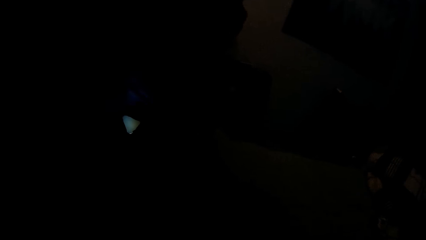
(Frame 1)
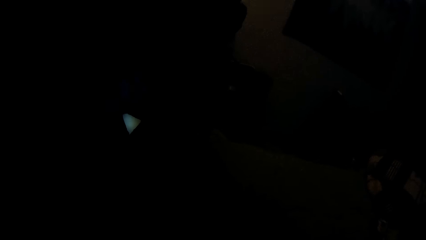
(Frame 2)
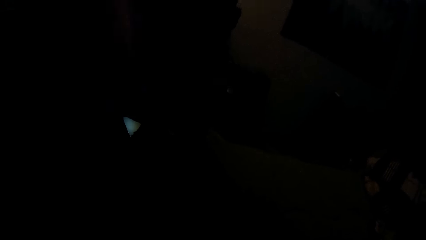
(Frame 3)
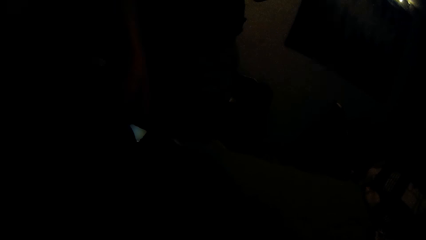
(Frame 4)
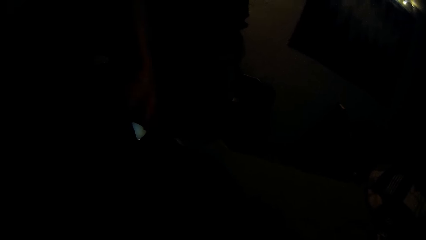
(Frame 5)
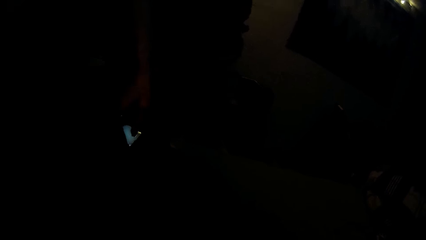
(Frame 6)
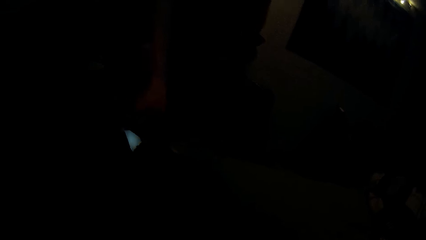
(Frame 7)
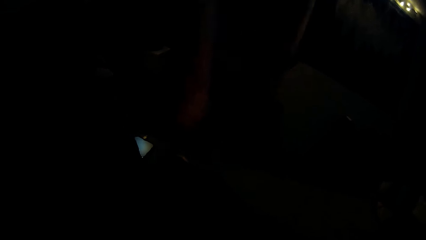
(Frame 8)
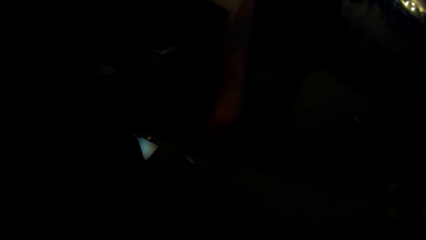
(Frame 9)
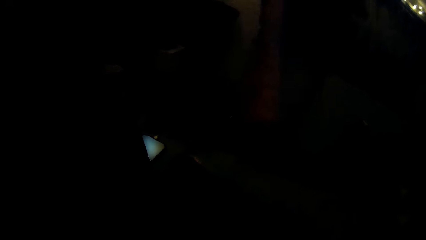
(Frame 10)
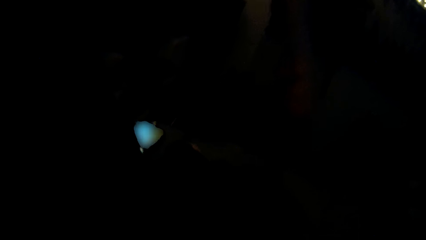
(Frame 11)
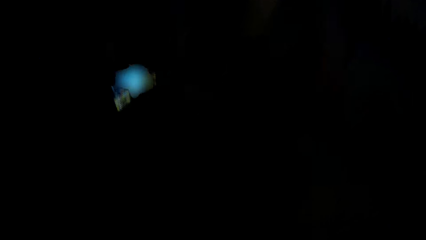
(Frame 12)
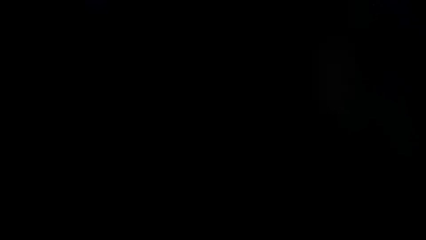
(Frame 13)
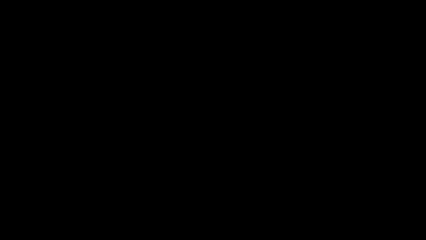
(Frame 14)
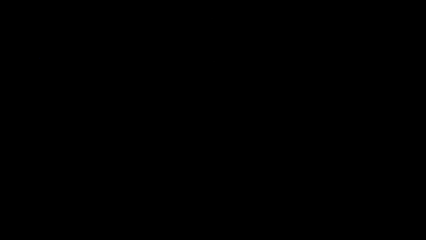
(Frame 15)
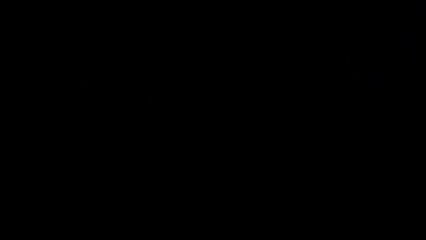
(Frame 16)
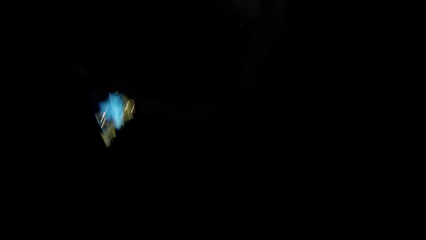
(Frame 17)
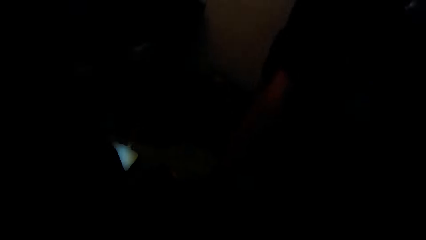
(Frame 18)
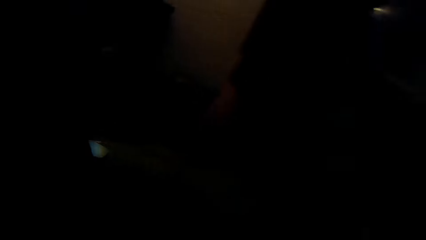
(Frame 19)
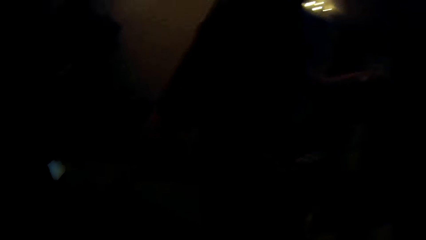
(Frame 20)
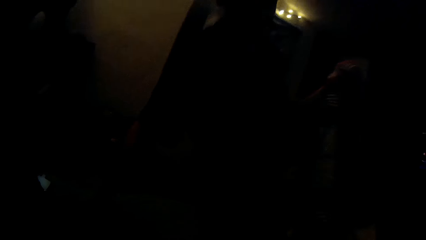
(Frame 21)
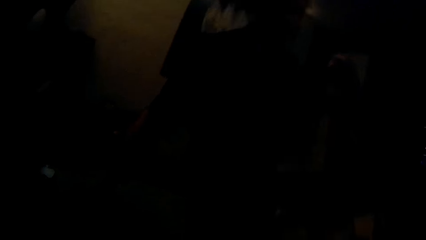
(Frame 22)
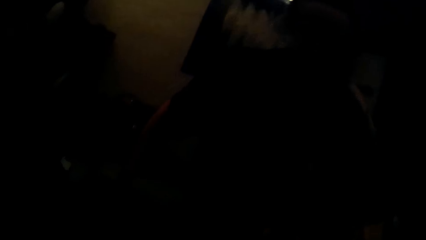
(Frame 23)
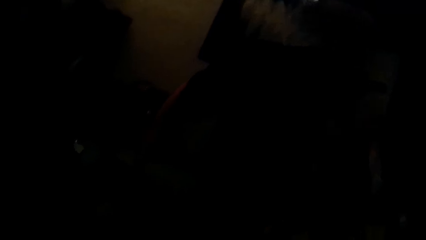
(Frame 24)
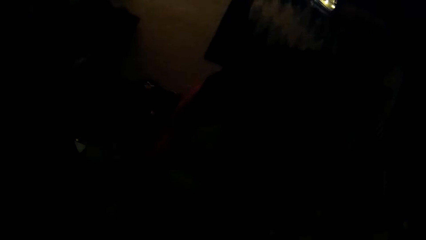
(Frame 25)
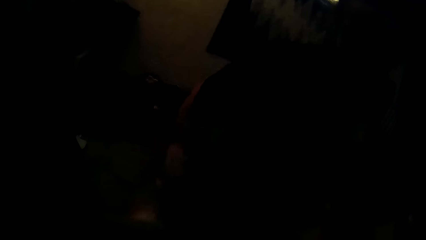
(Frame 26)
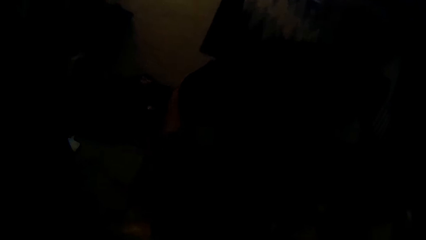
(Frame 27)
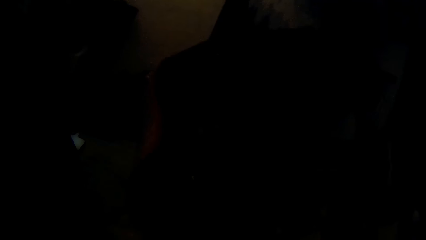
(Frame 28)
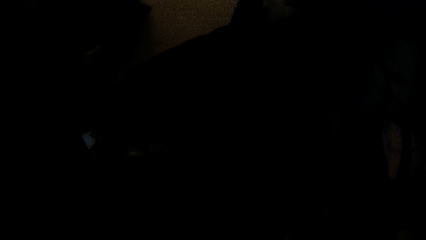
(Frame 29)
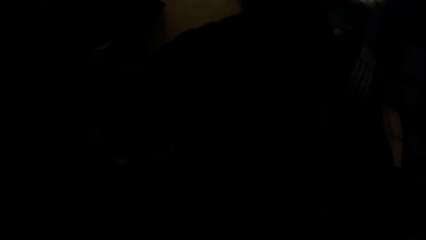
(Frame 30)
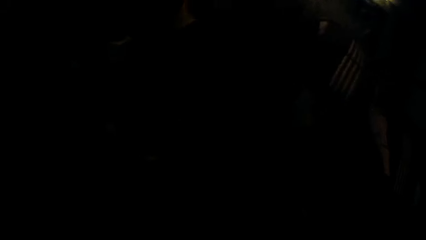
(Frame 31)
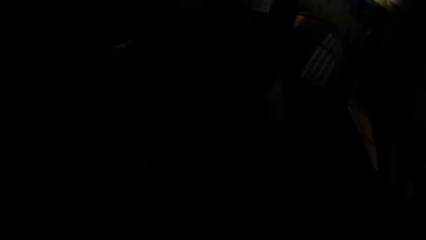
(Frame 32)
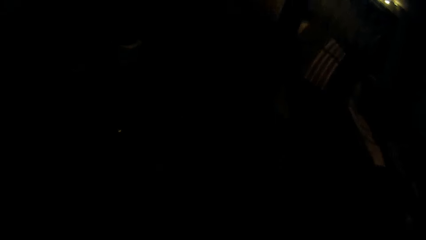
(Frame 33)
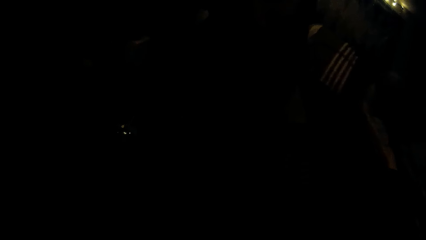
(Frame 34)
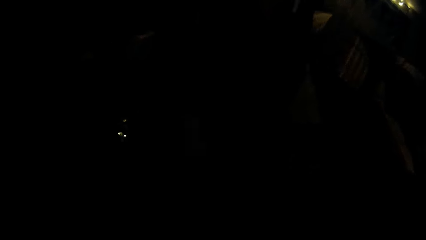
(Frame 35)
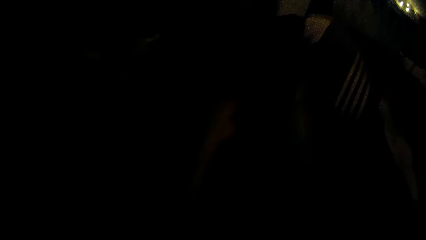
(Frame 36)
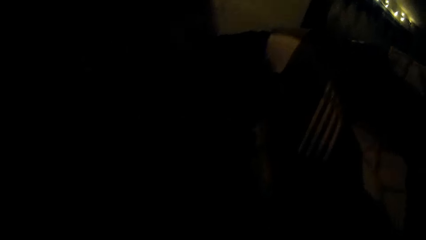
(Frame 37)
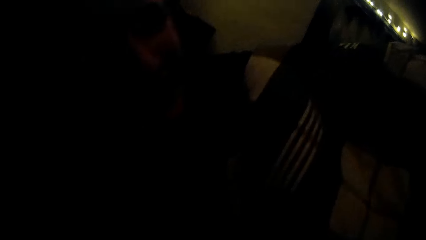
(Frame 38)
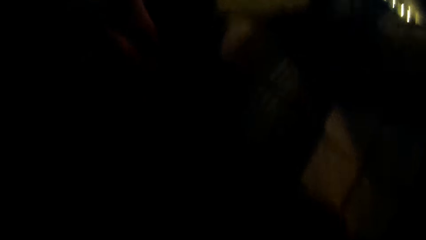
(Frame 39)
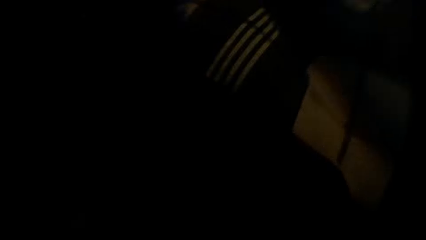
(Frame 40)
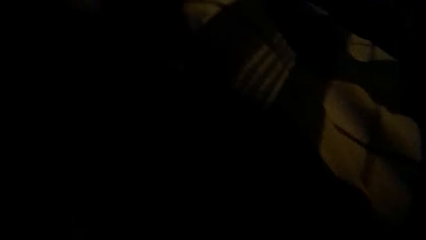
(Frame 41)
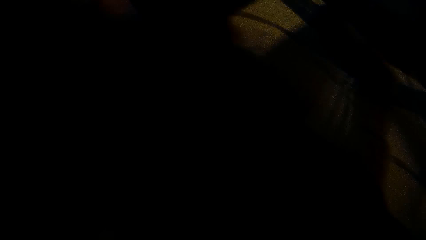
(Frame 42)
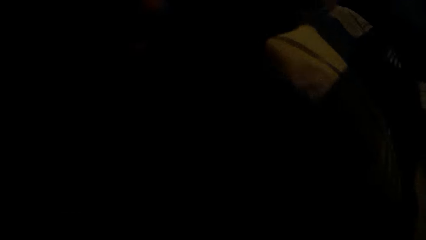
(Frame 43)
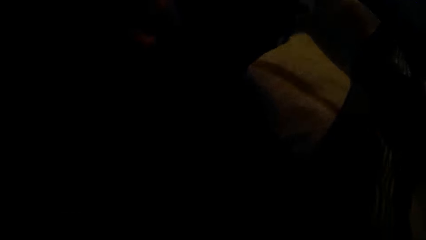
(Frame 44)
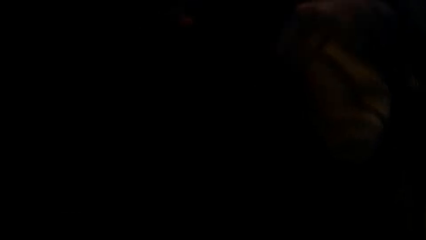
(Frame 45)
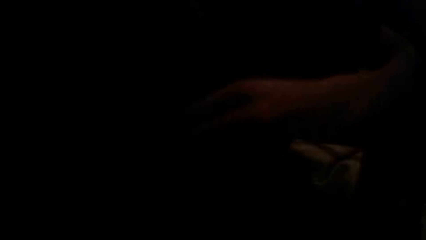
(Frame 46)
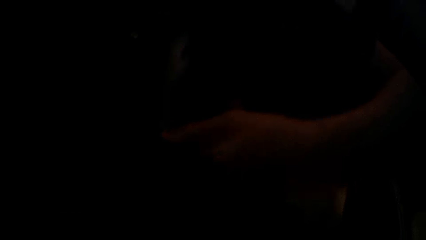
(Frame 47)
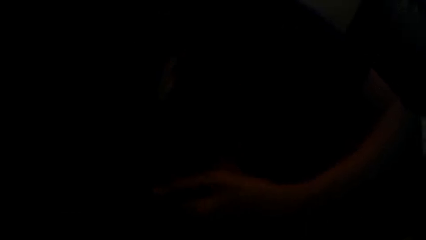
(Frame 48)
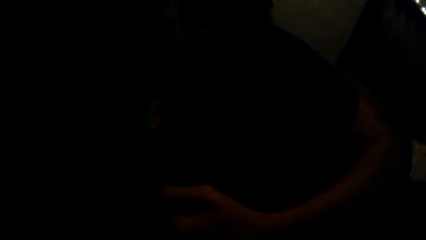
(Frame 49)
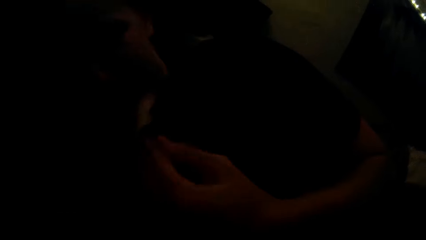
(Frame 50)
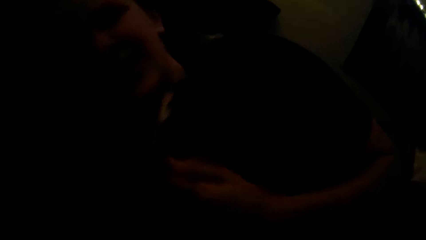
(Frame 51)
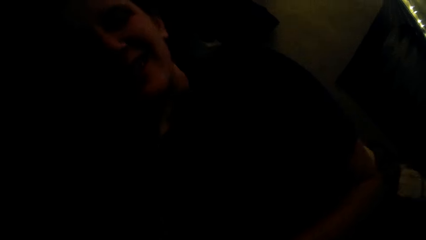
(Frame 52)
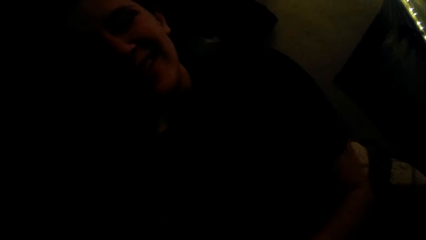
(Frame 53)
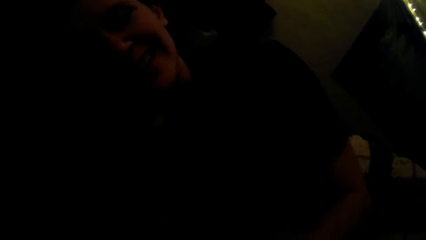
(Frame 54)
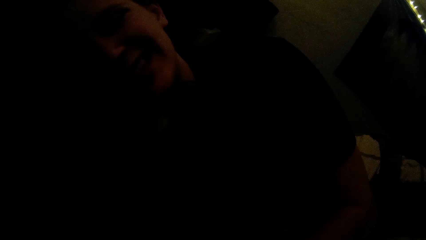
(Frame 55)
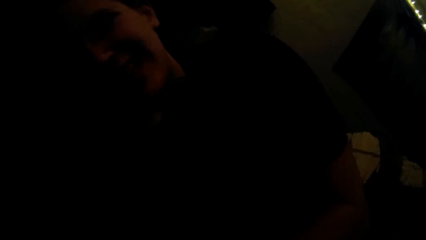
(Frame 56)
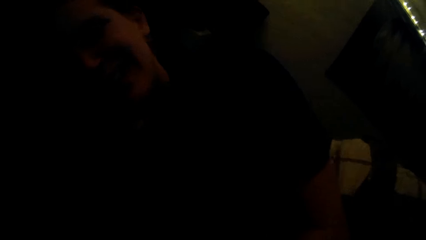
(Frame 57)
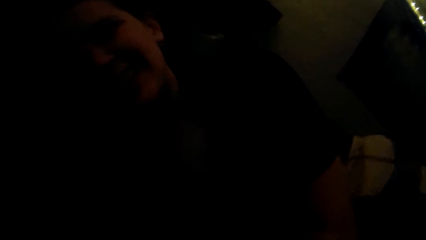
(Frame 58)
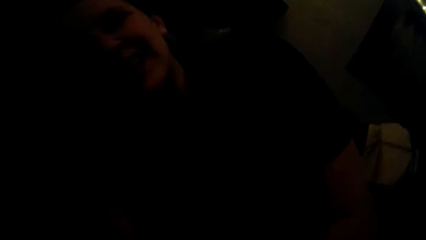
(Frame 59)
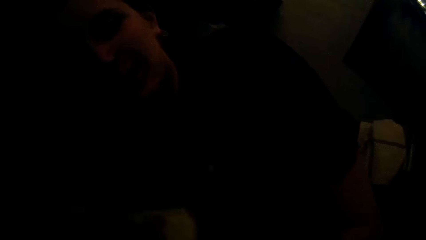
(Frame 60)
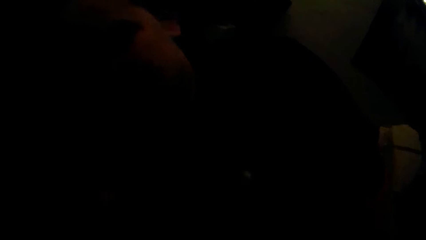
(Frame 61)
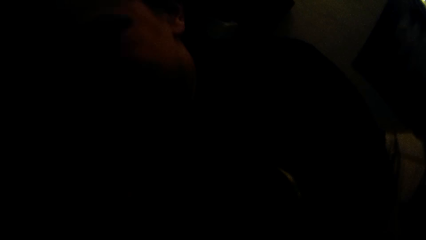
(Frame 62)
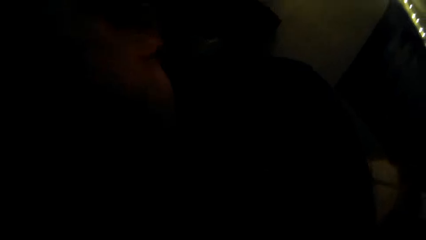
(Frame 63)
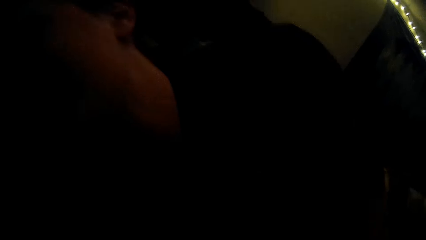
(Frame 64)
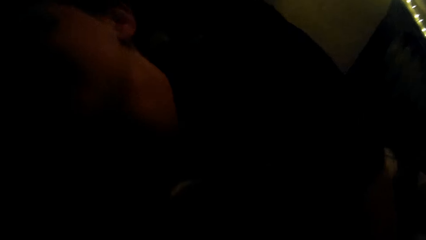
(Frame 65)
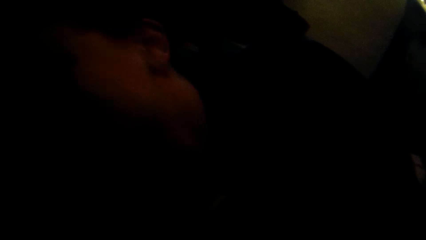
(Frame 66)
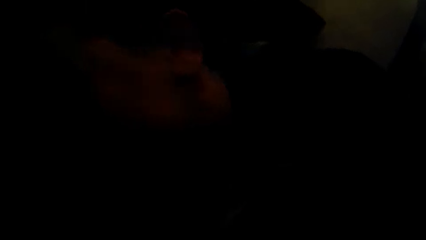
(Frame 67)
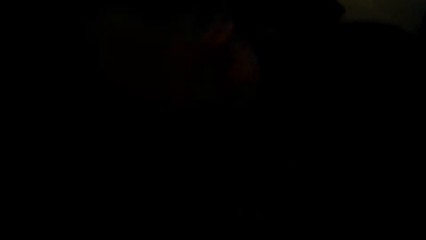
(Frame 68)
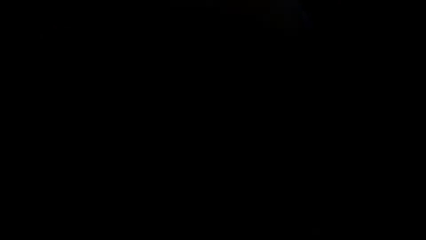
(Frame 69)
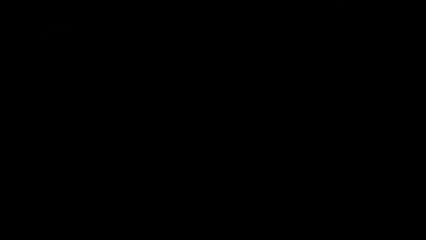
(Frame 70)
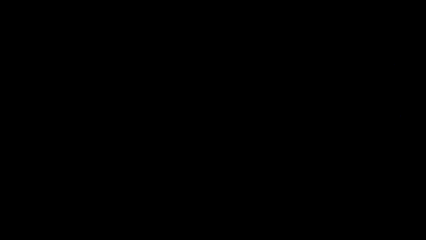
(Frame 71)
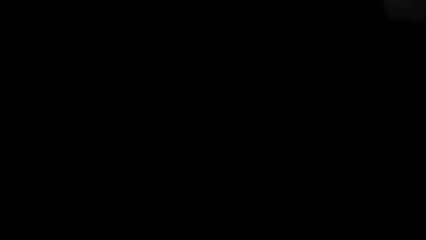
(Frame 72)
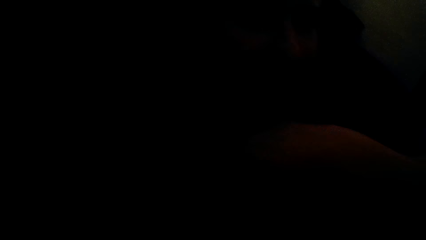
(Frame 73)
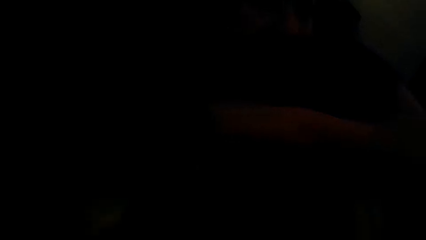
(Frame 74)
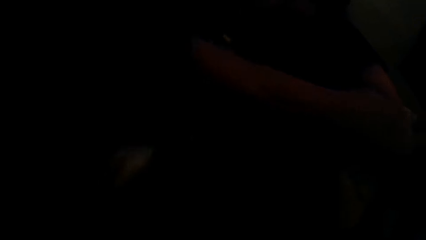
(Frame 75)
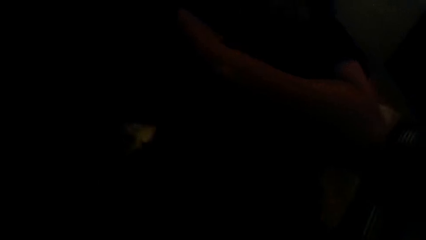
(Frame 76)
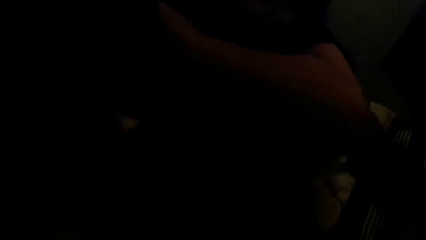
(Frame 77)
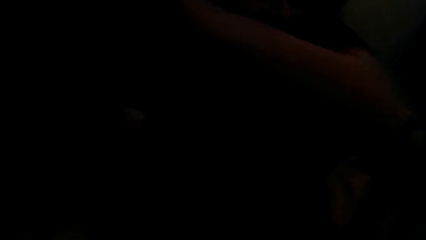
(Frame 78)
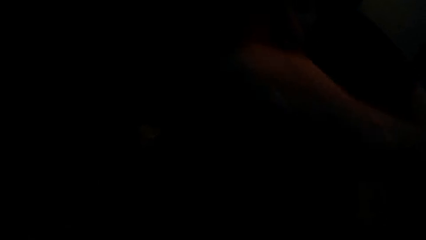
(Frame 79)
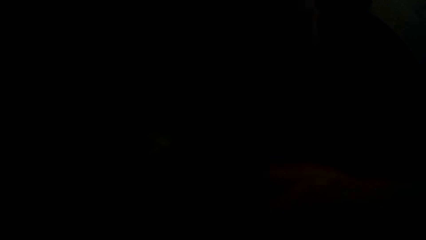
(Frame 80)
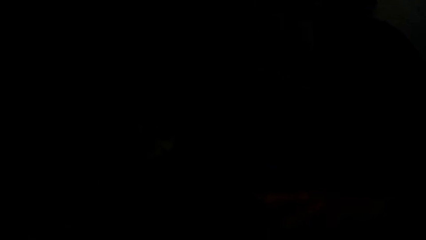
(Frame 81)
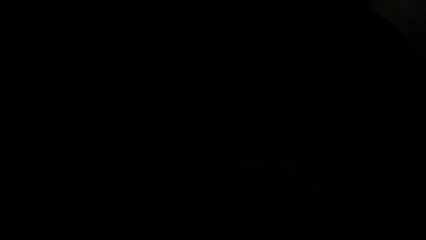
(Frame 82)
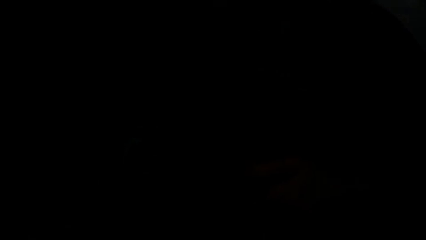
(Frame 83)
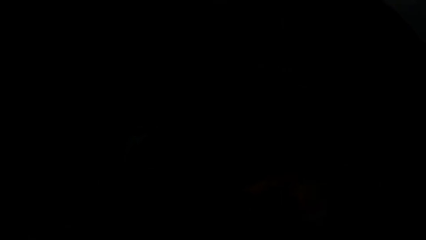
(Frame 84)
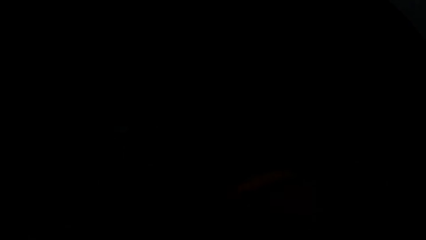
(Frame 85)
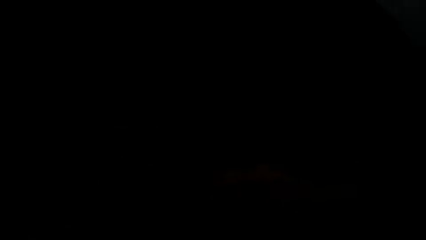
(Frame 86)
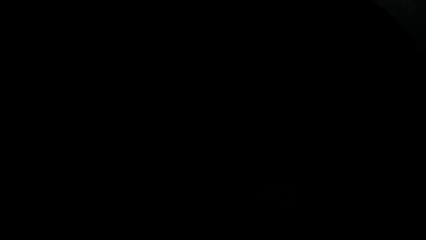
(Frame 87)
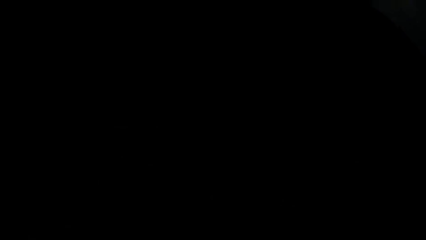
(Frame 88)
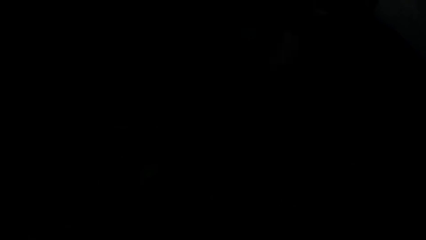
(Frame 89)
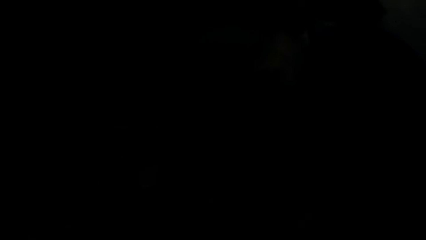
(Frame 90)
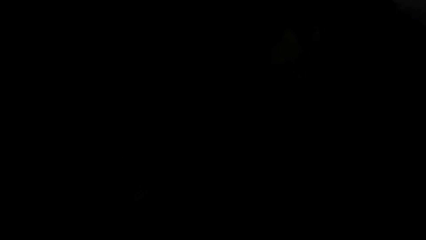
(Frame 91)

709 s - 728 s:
A lady operates a phone with a hand. The lady walks around a room. The lady lays on the bed. The lady interacts with the camera wearer. The camera wearer interacts with the lady. The lady moves around a bed.
